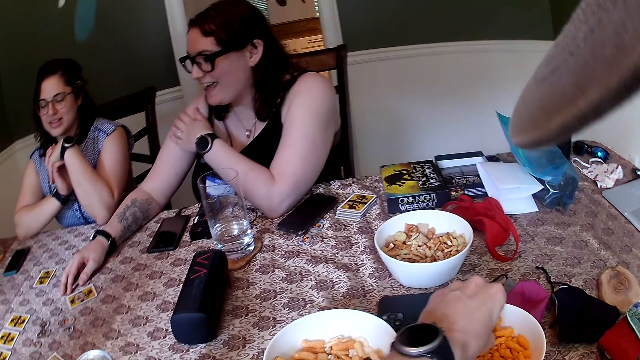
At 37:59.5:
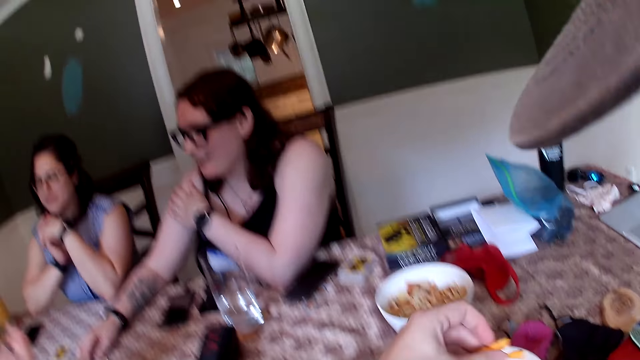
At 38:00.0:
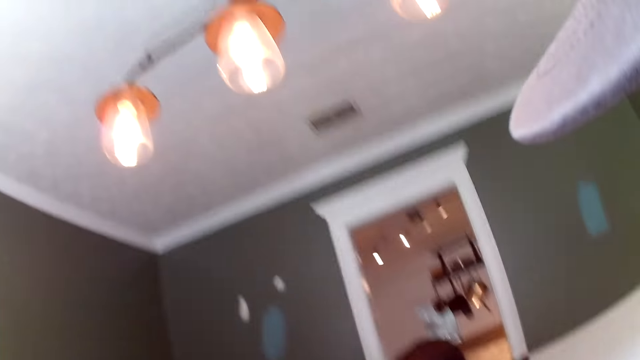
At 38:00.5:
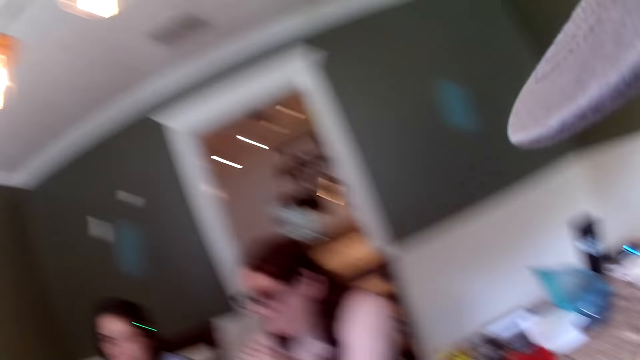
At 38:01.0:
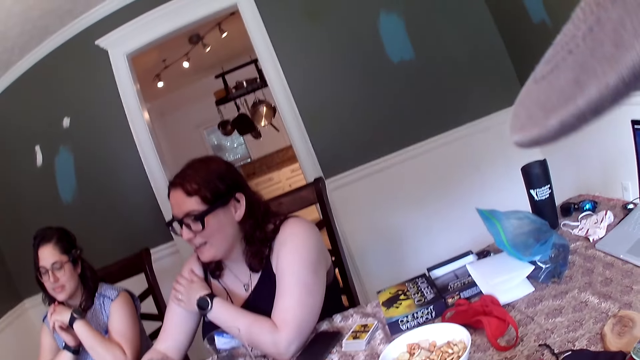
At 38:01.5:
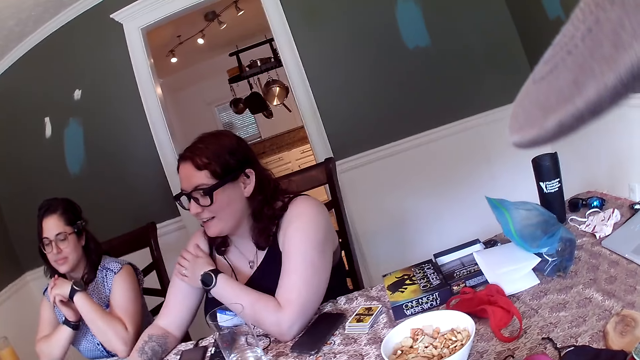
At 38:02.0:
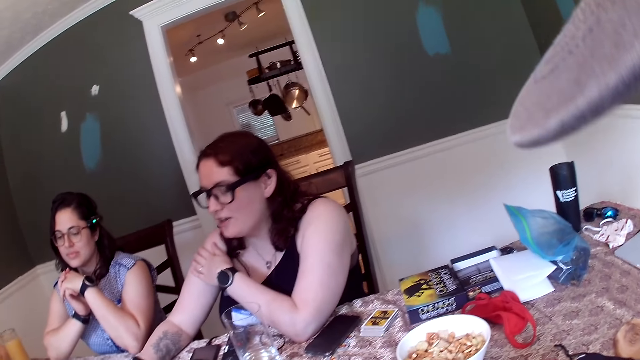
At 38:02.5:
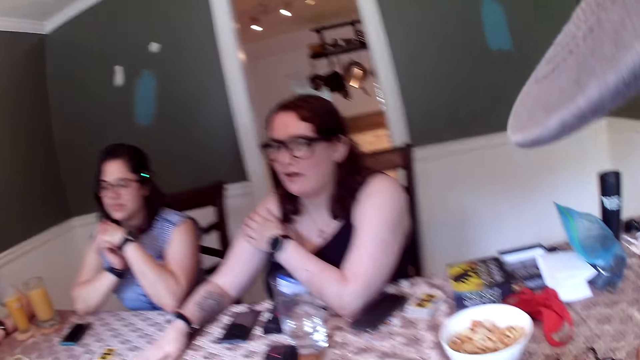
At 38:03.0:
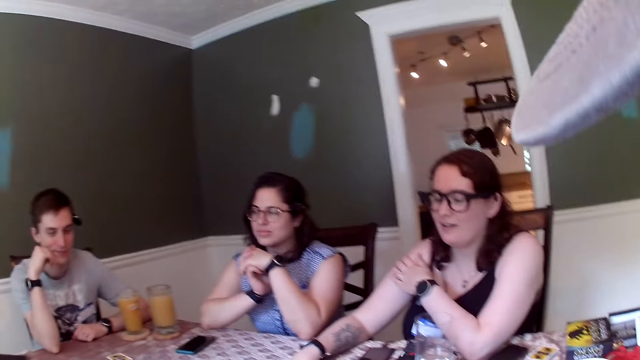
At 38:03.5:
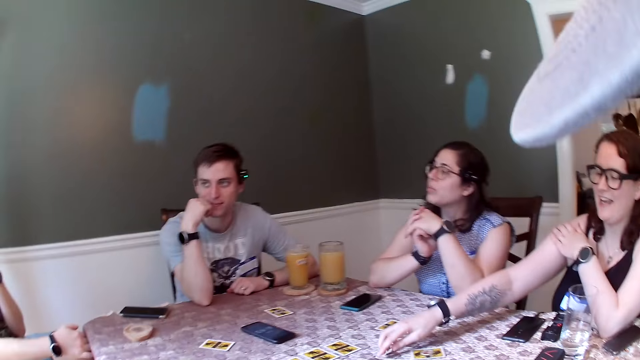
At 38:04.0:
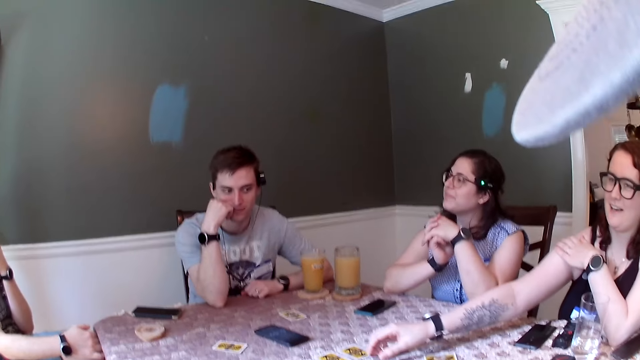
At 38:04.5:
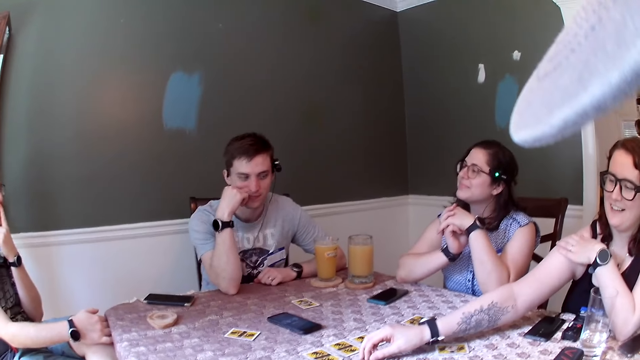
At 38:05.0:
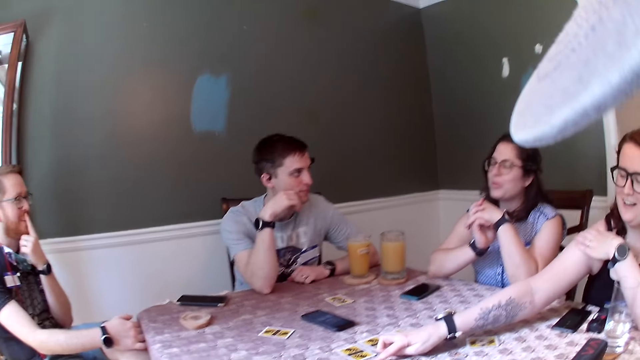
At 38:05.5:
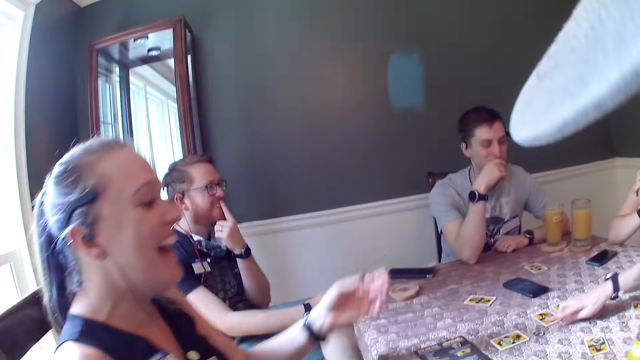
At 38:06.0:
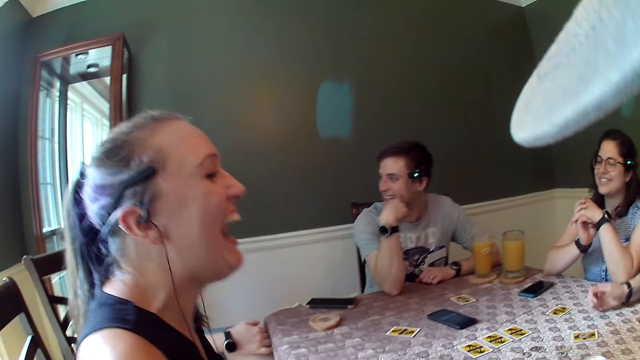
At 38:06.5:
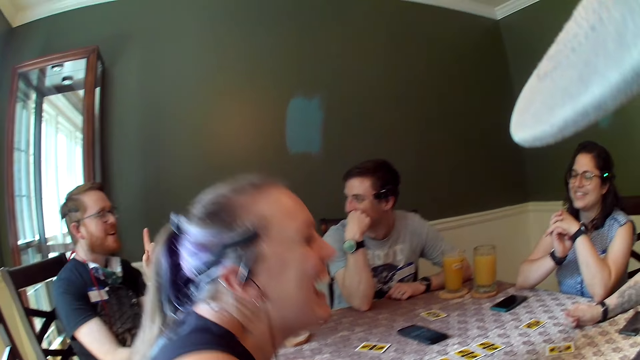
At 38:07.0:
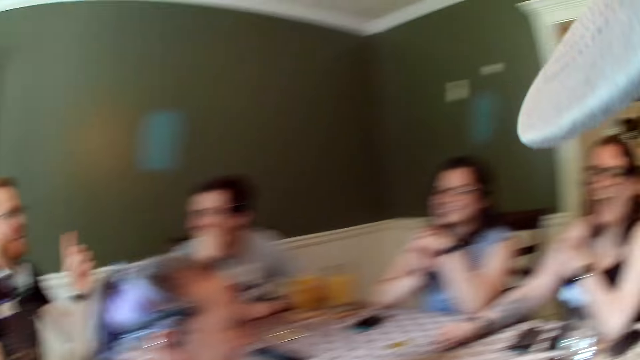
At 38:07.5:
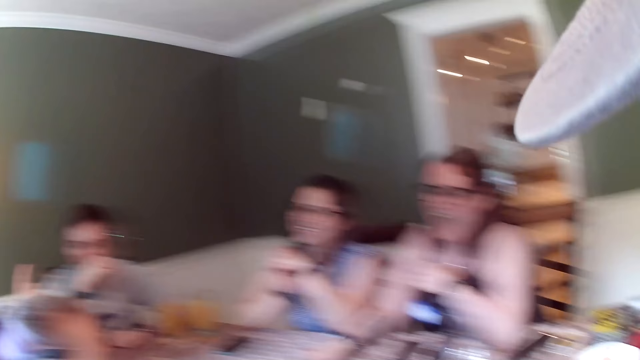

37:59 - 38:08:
The camera wearer picks carrots from the bowl of carrots with his left hand. He eats the carrots with his left hand. A woman dialogues with another woman. The camera wearer looks around. A man talks to the group of people. The first woman moves a coin on the dining table with her right hand.

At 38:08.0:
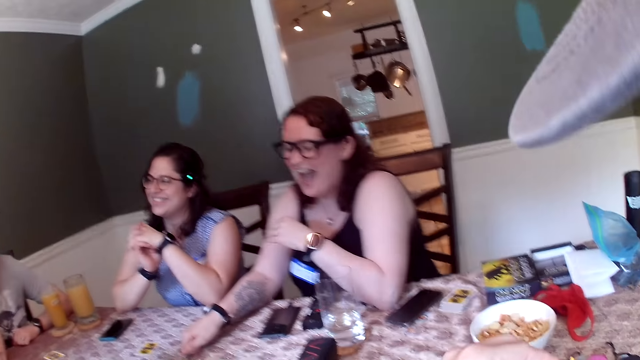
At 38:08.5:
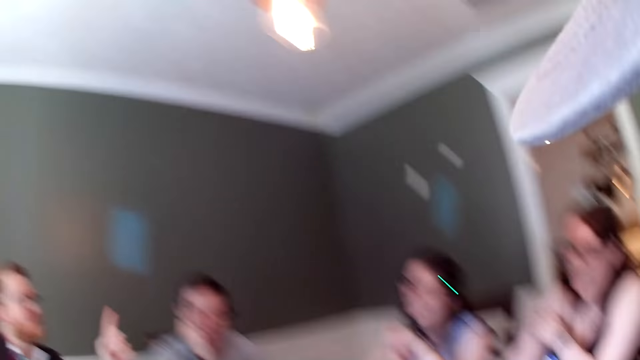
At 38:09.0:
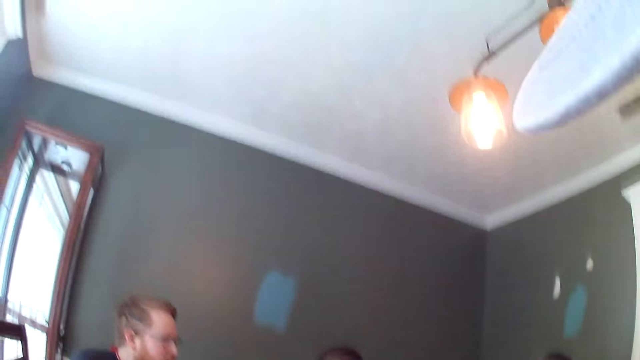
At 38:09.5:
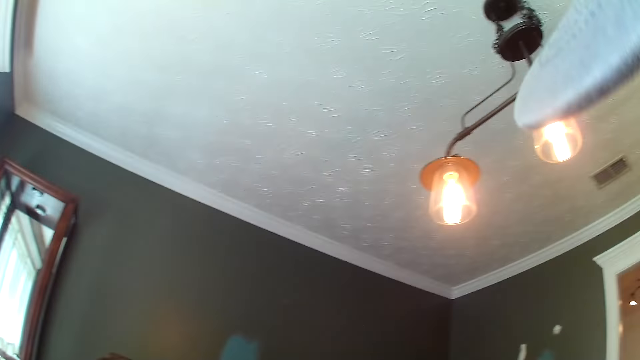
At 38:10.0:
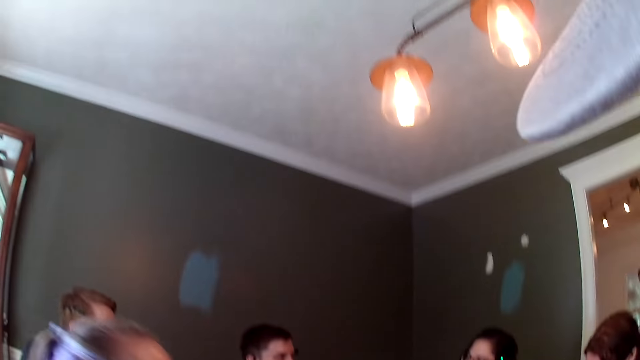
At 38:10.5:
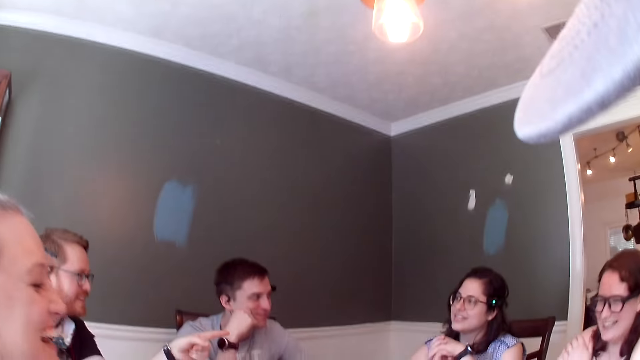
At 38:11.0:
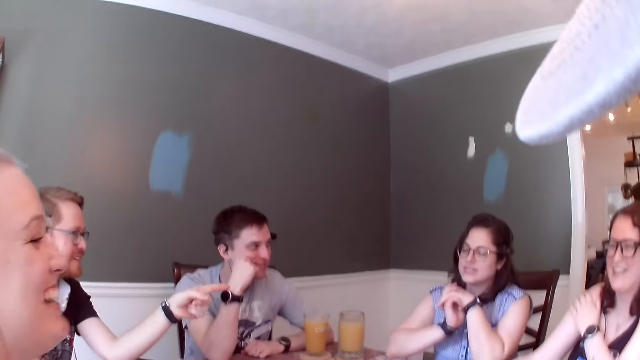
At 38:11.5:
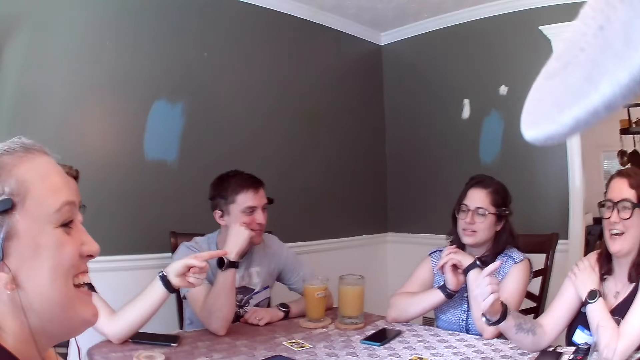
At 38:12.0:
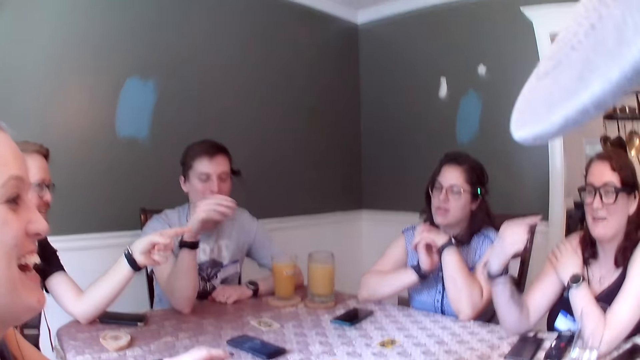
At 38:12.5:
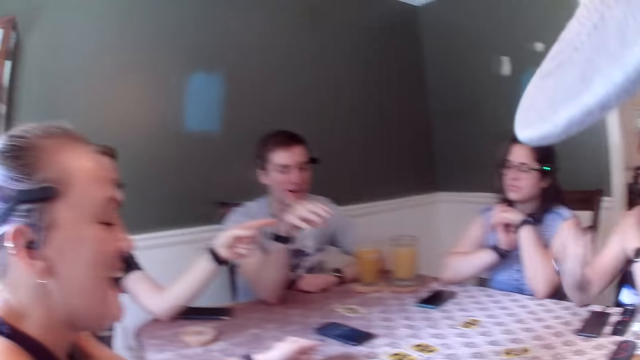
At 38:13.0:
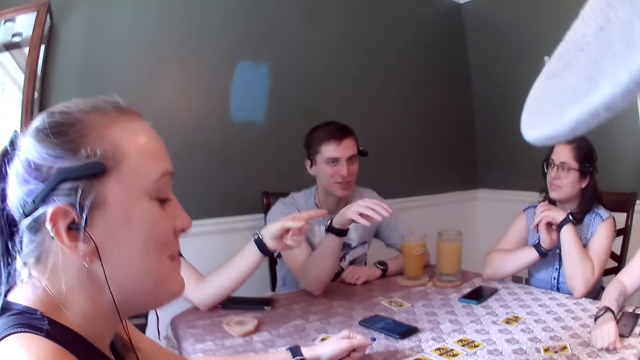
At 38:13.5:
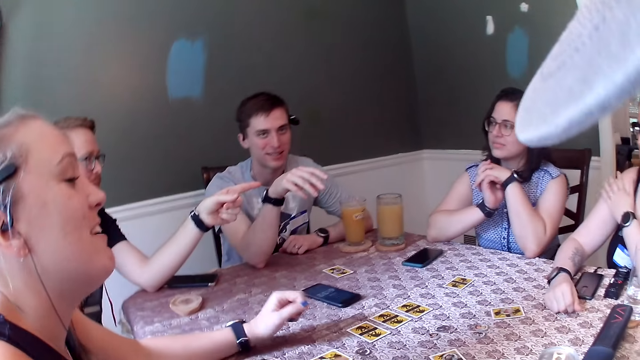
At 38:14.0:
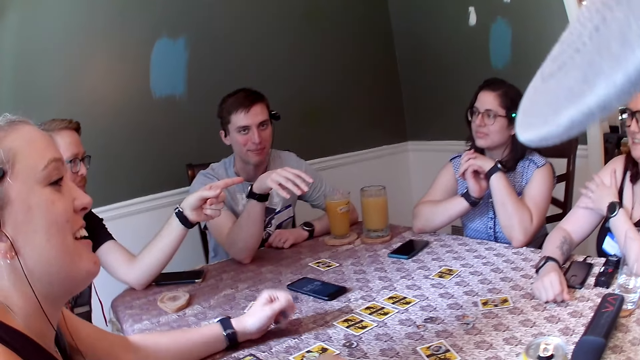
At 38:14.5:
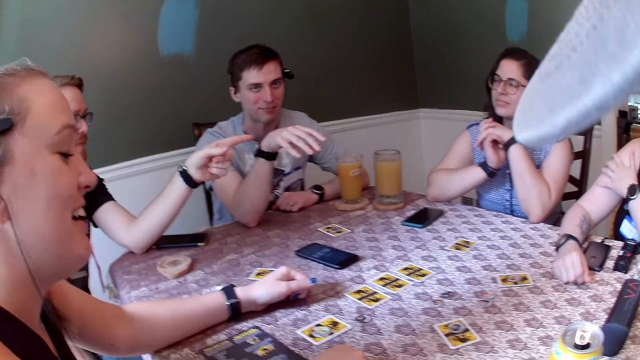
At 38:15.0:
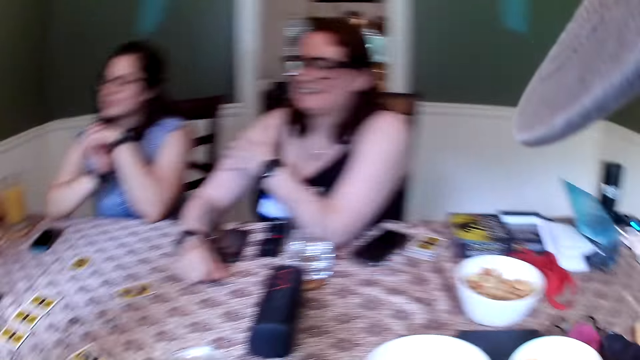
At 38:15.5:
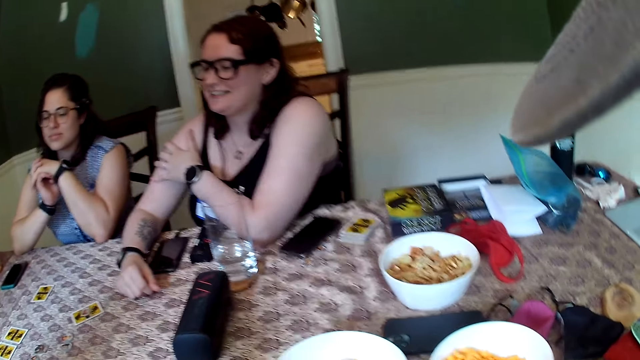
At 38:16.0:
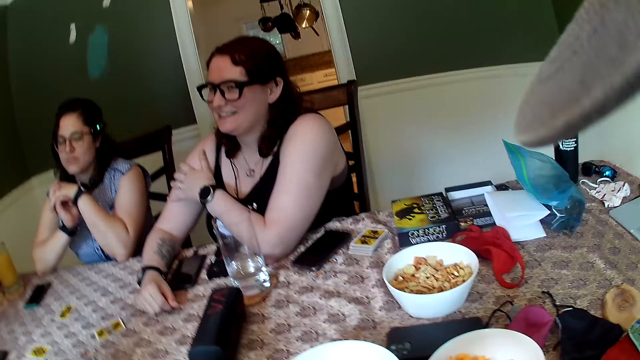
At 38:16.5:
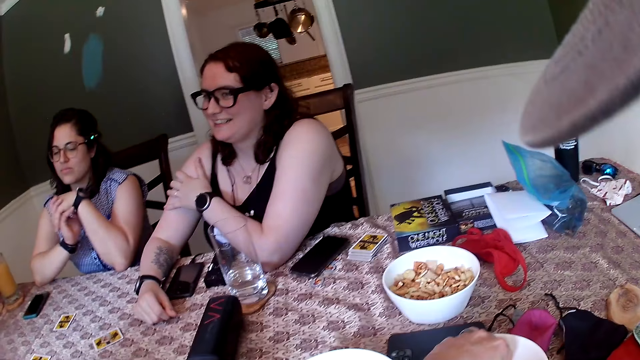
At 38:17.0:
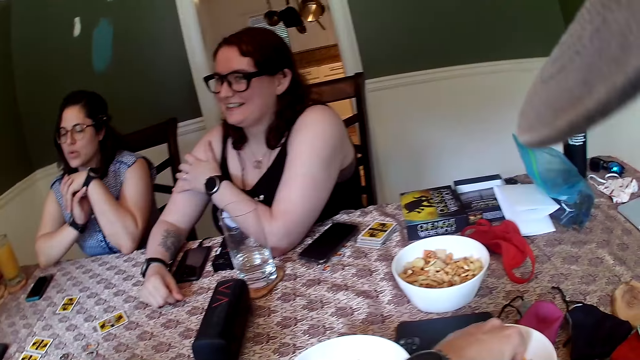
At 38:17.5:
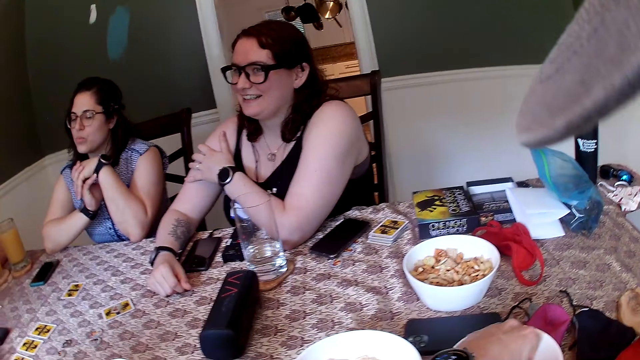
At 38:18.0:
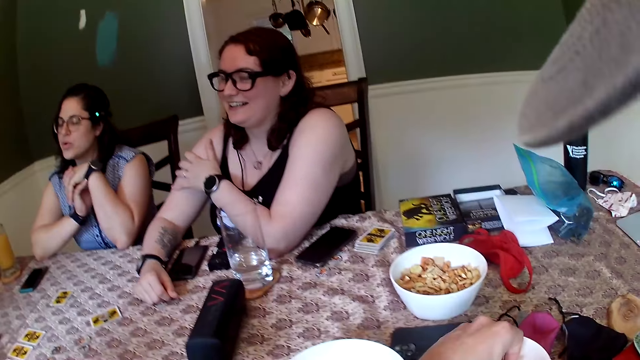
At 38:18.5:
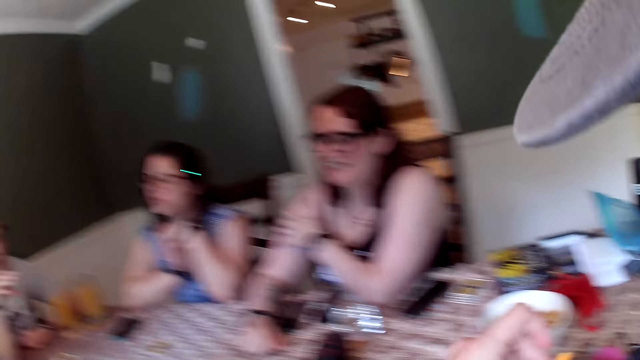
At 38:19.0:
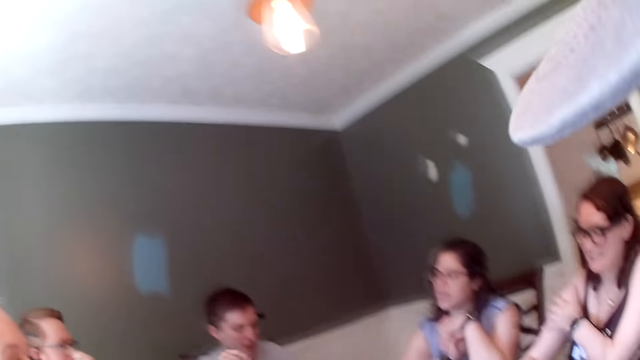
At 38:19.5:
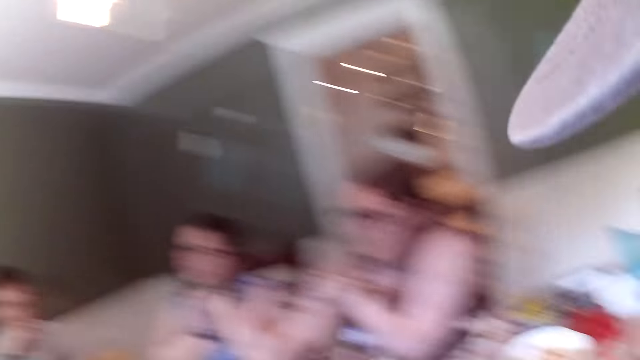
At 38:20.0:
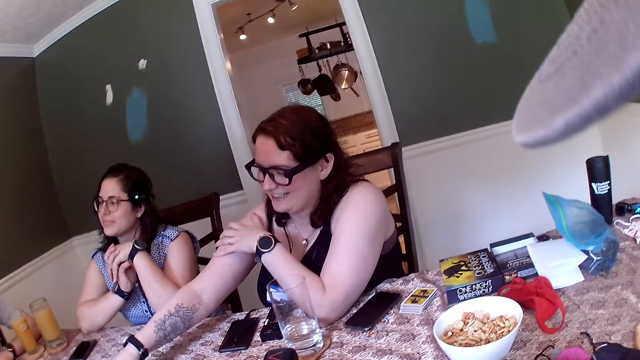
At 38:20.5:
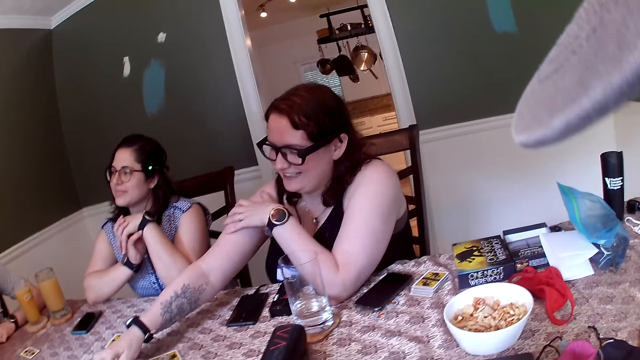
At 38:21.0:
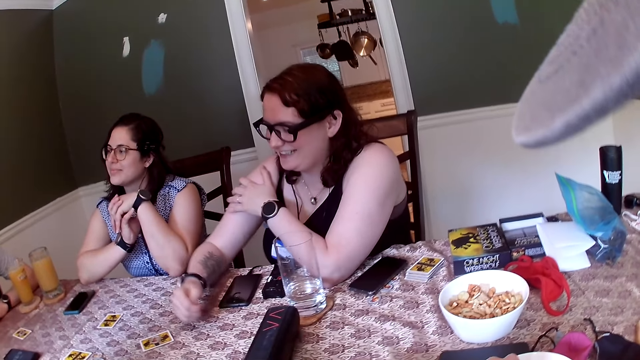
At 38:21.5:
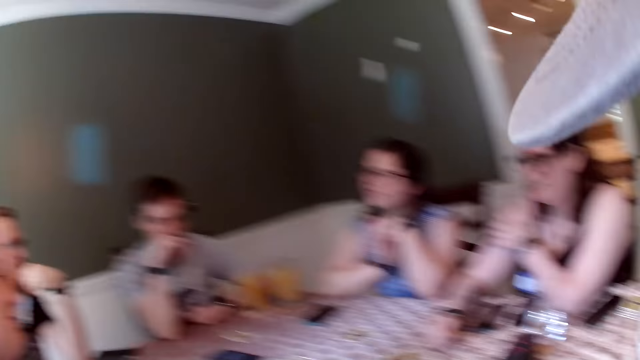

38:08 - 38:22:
A man dialogues with a woman. The camera wearer holds carrots with his left hand. He looks around. Another man points at the woman with his left hand. The woman points at herself with her right hand. A third man talks to the group of people. A fourth man dialogues with another woman. The other woman taps the dining table with her left hand. The other woman talks to the first woman. The camera wearer looks around. He picks carrots from the bowl of carrots with his left hand. The first woman dialogues with the other woman. The camera wearer looks around. The first woman moves a card on the dining table with her right hand.
